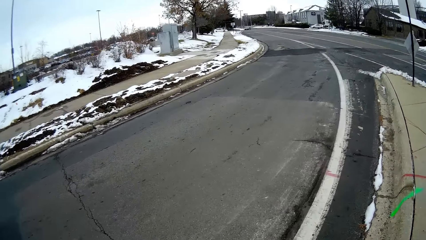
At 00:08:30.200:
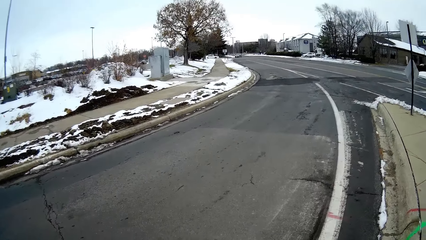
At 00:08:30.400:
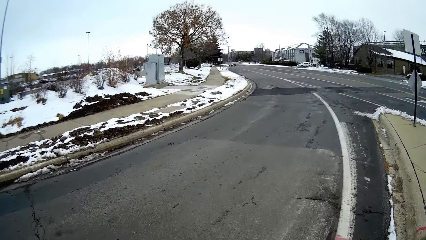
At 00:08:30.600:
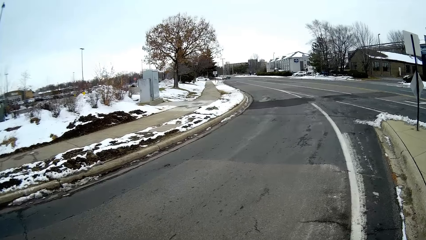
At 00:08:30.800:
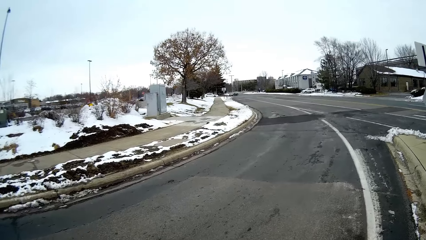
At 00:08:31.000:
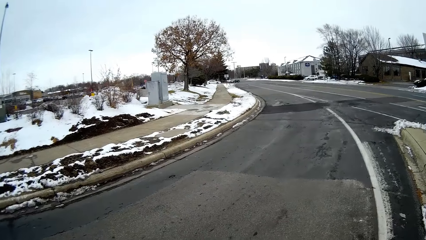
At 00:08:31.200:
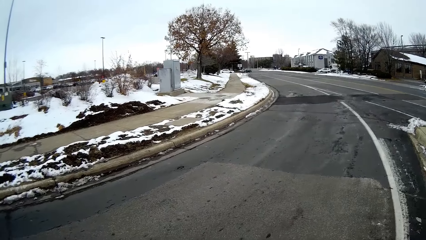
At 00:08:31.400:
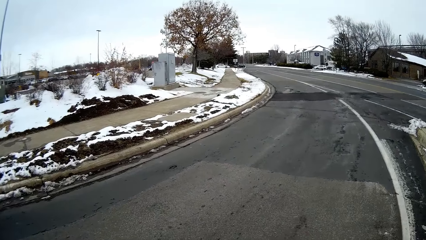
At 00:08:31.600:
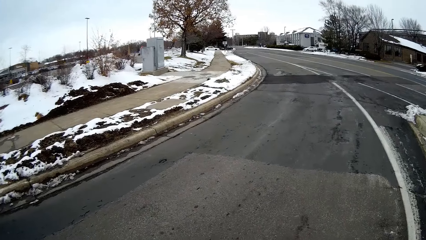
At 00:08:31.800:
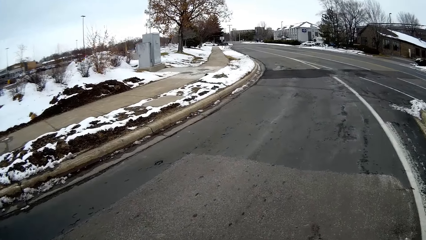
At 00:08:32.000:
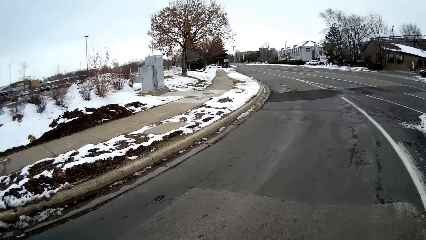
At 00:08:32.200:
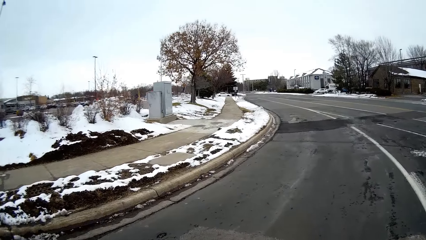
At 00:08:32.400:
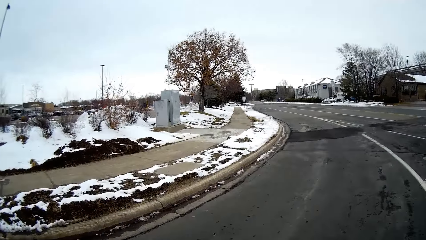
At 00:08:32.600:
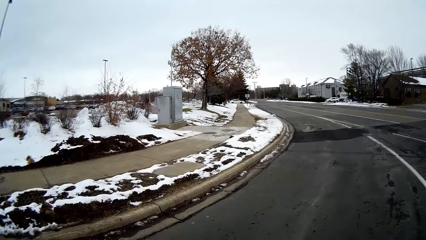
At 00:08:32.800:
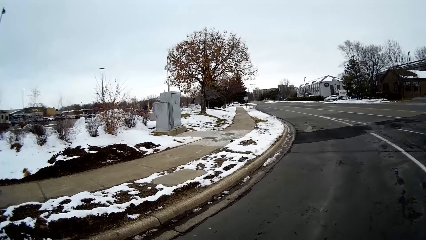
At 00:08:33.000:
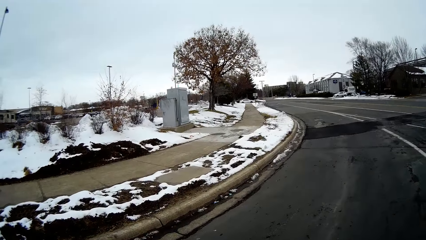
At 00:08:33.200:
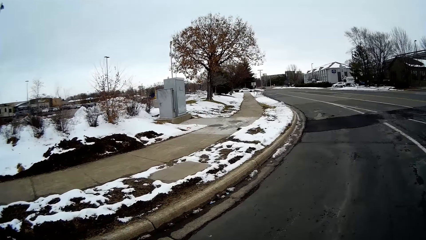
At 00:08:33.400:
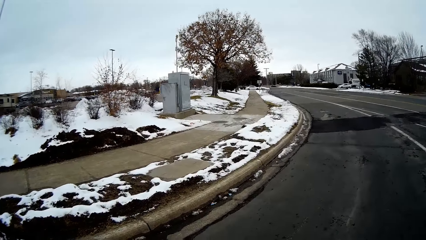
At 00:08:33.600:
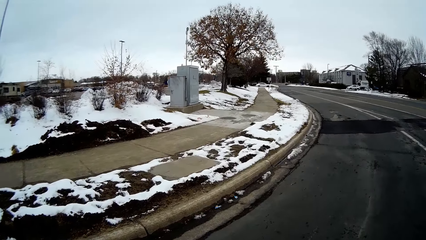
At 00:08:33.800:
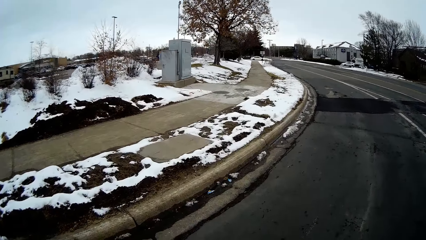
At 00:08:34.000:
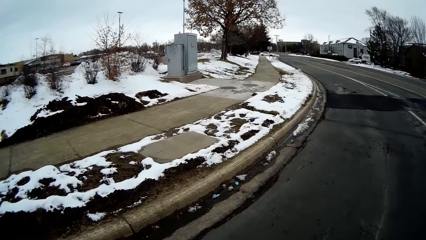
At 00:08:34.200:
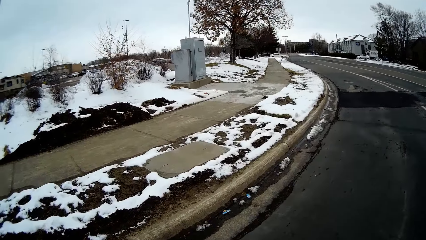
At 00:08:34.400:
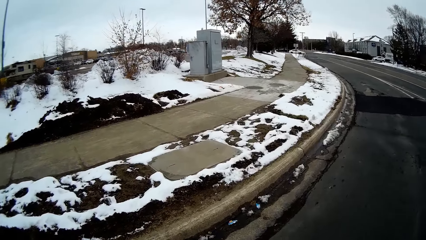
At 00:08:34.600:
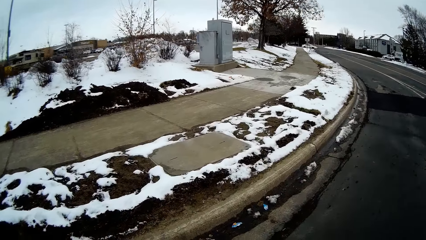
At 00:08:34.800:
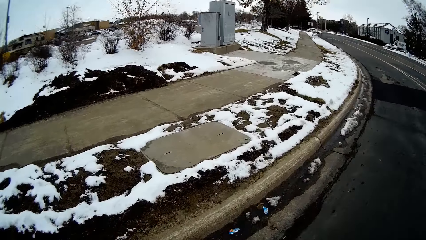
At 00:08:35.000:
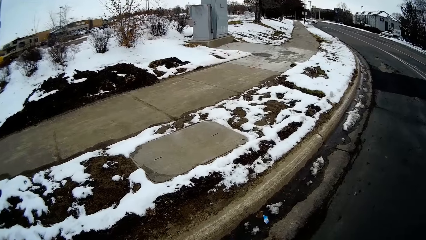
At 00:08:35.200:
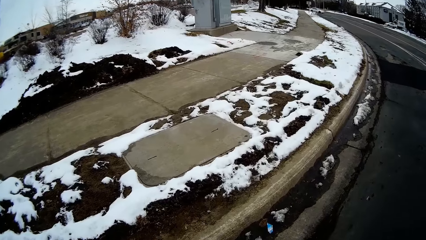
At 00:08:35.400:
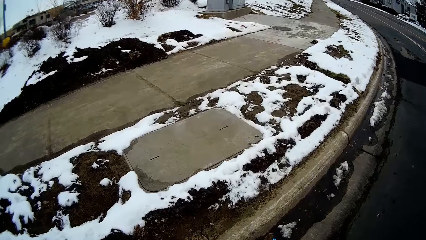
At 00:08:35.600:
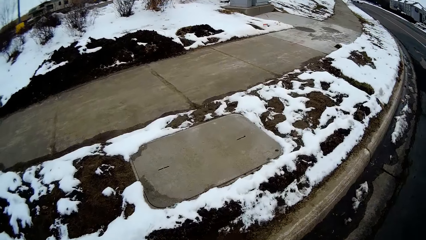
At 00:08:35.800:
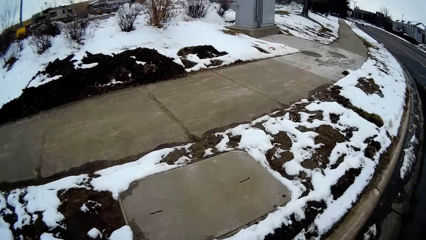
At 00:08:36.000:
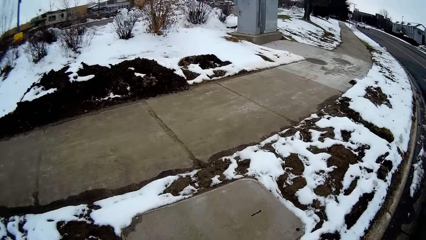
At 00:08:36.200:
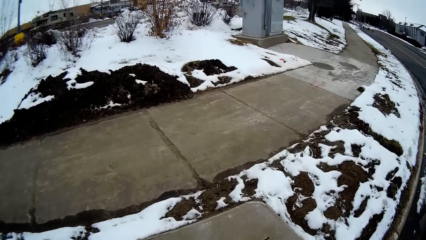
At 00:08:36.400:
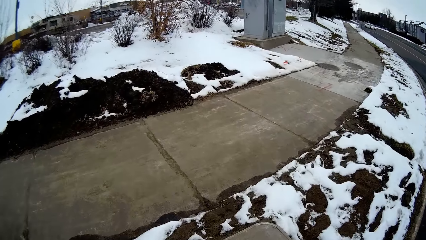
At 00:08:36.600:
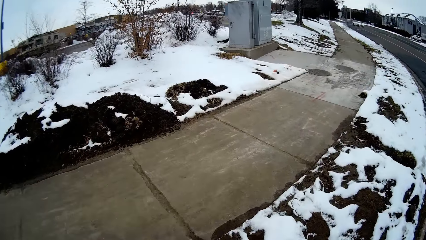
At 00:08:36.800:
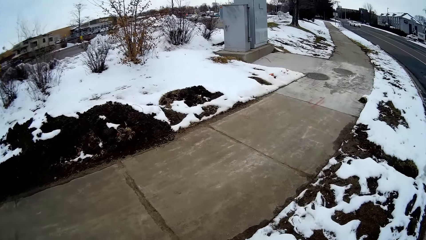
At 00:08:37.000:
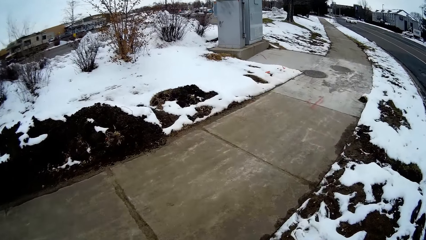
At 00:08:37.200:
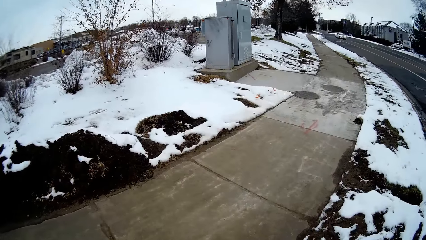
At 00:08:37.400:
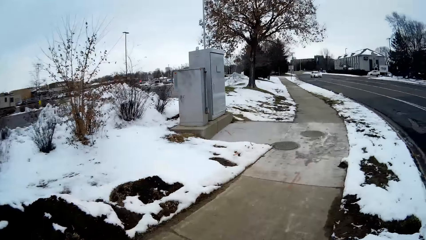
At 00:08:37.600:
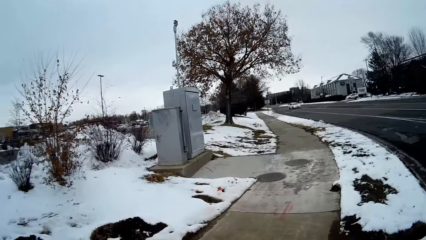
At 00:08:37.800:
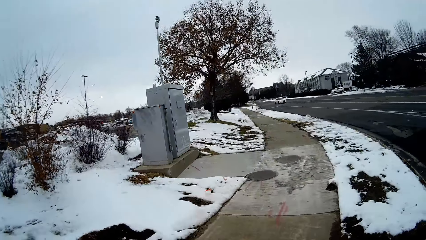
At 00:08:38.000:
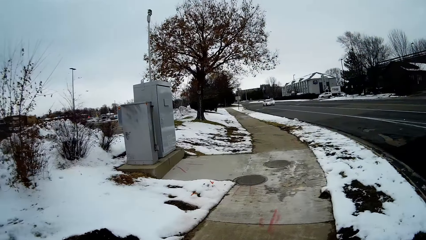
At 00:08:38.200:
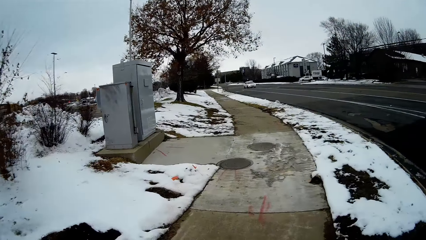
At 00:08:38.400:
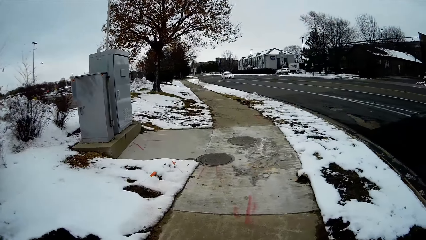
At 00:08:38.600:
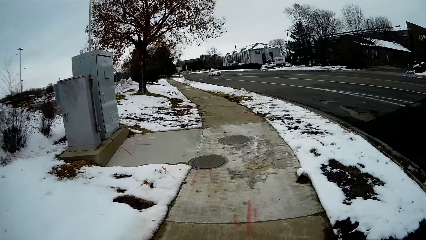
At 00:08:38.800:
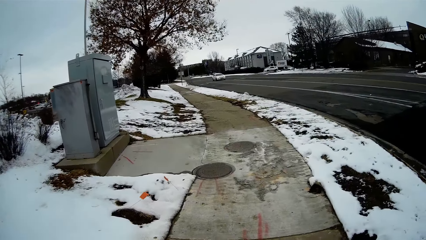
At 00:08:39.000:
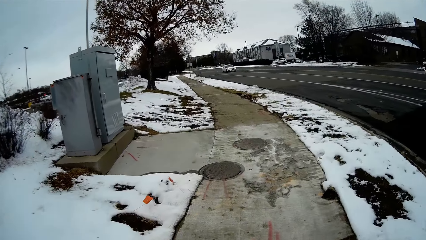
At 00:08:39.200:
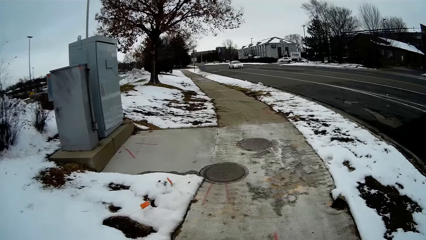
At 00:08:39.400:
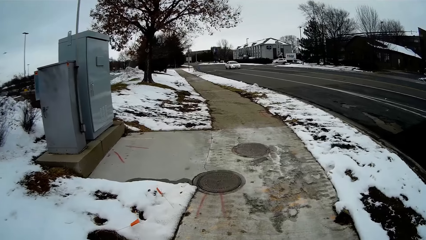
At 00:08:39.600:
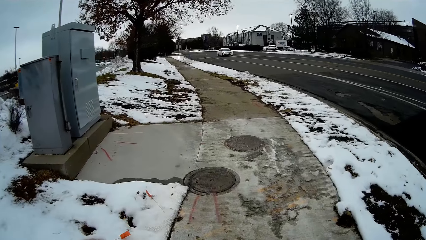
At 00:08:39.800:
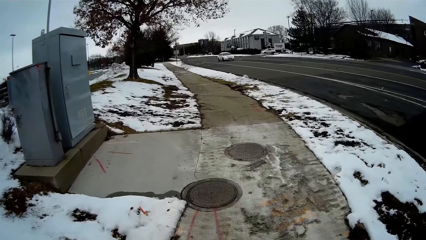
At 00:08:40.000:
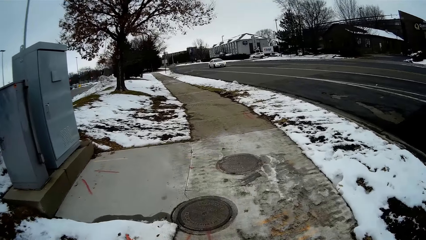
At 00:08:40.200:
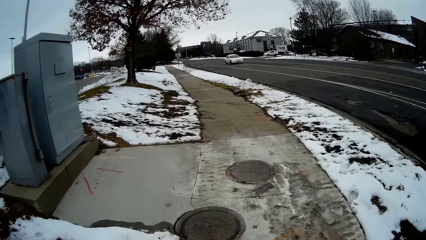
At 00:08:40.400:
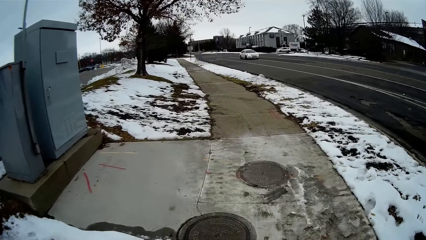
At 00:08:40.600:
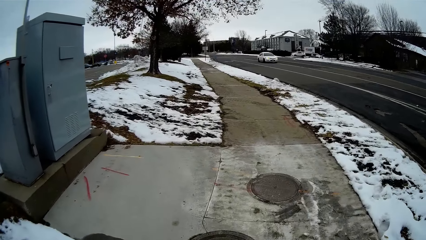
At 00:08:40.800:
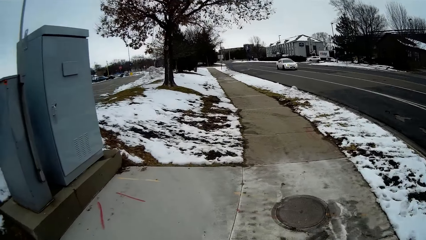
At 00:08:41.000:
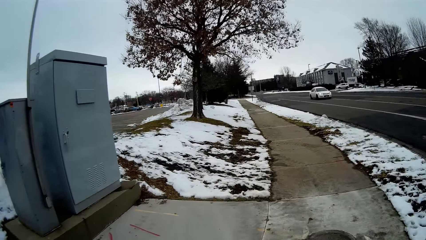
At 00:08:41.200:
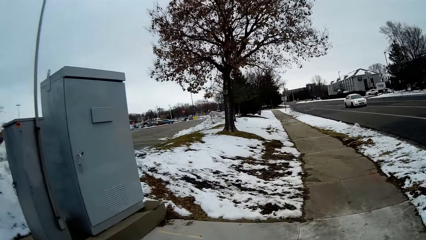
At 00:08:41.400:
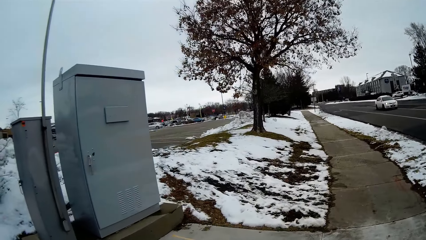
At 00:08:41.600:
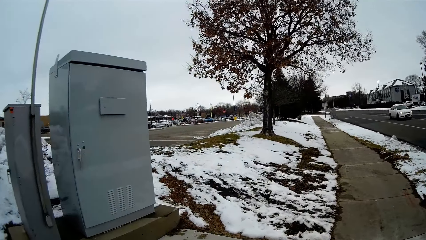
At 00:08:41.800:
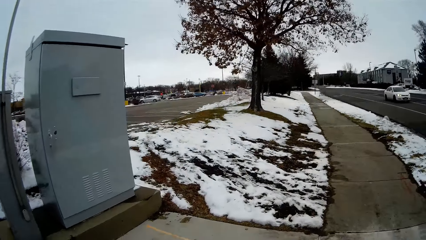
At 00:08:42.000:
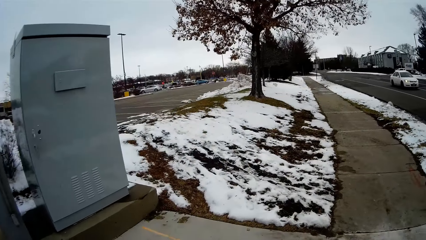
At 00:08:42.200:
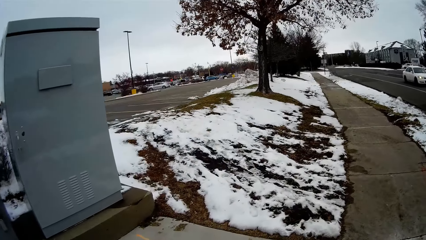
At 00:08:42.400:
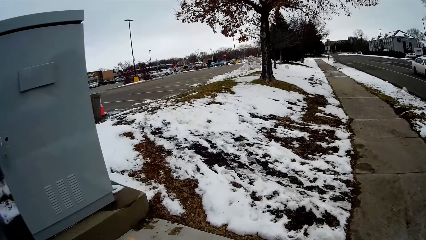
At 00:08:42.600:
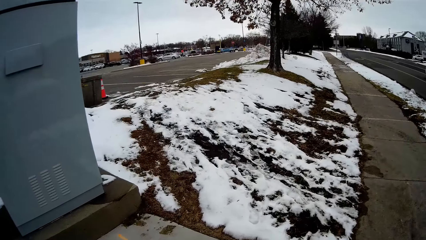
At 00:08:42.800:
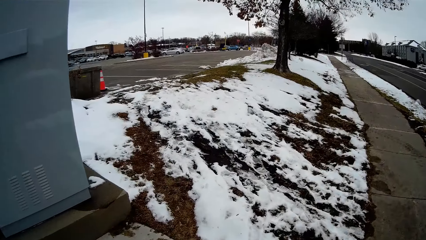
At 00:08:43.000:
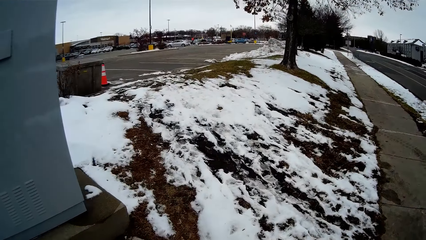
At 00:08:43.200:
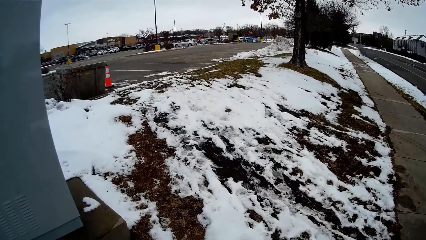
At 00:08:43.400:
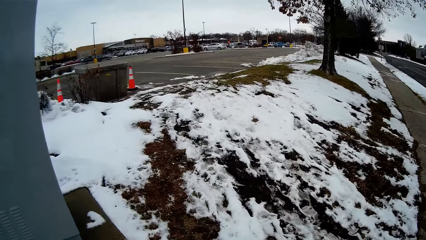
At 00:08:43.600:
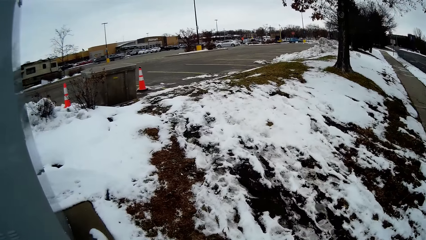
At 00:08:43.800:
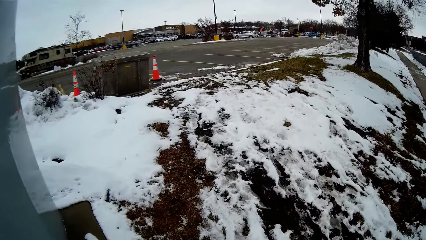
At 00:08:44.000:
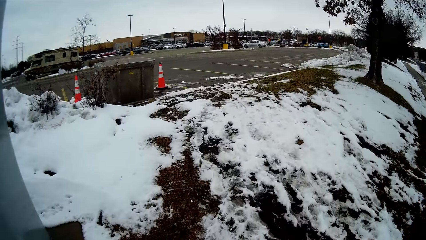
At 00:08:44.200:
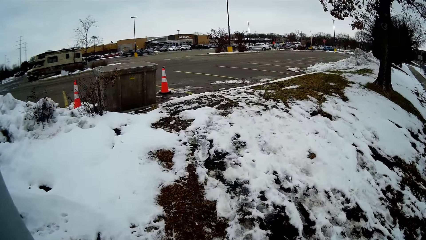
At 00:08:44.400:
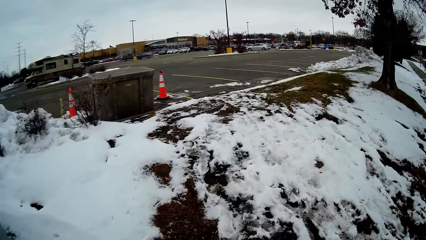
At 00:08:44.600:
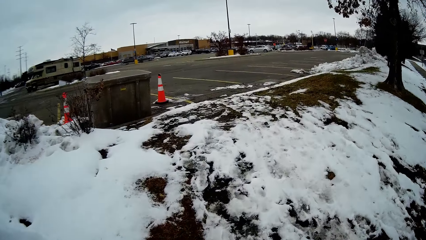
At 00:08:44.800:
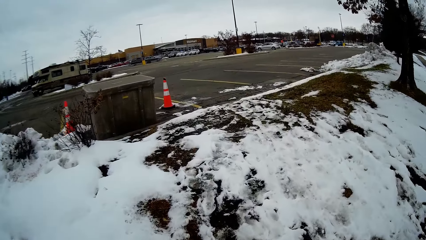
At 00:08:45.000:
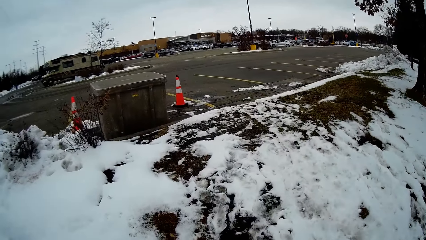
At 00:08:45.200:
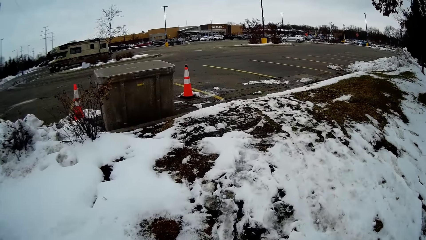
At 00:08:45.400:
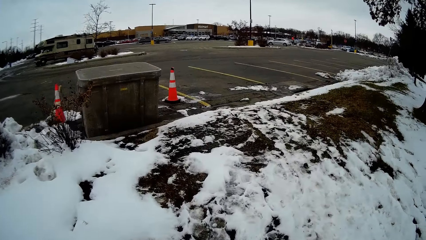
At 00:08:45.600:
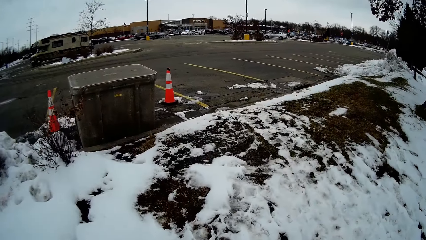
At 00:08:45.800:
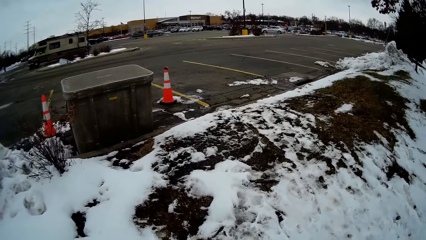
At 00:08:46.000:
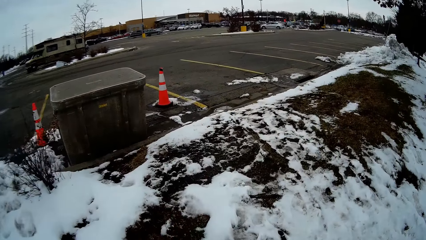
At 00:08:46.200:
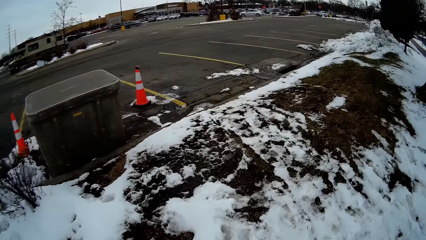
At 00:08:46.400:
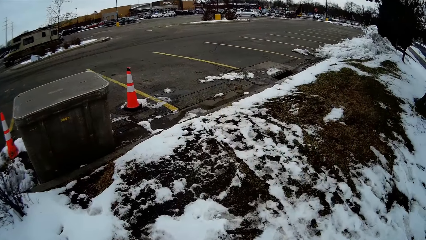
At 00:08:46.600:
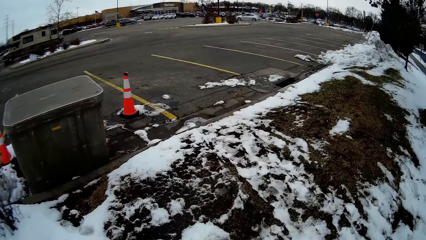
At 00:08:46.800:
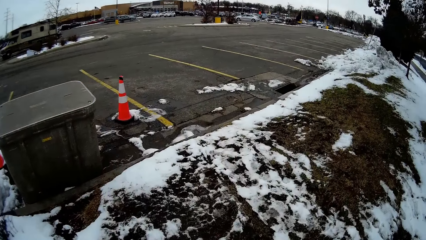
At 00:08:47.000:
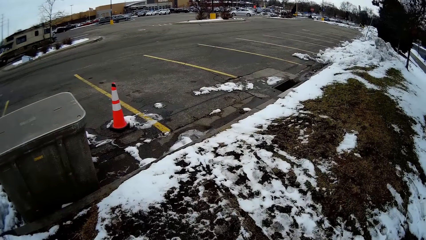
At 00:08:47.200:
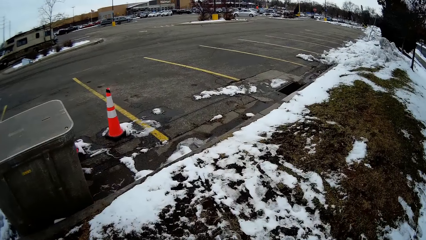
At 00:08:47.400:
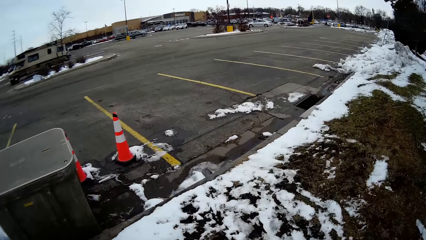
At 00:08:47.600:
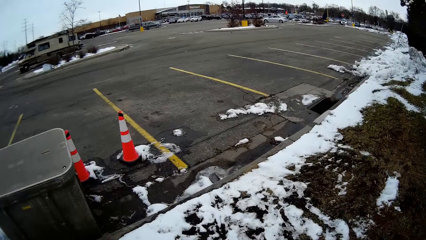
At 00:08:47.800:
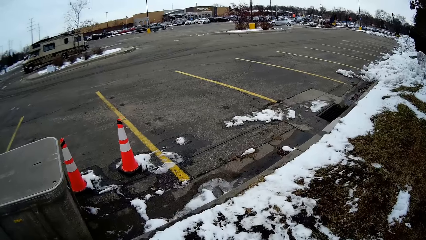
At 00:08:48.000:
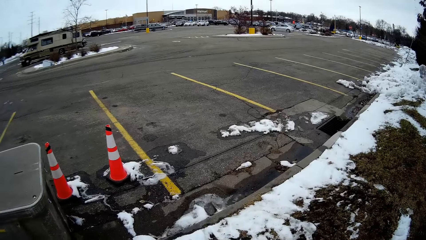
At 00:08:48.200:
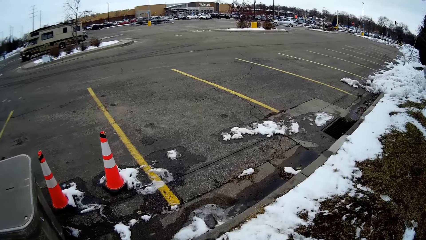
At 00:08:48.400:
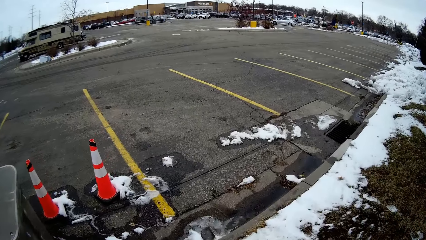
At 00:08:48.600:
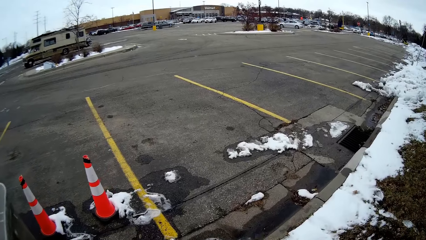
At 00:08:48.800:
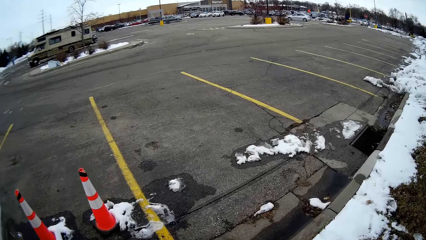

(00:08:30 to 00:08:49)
The camera wearer walks on the road. A person talks with the camera wearer. The camera wearer walks on the road. They walk on the pavement. The person talks with the camera wearer. The camera wearer turns around. They walk on the pavement.
